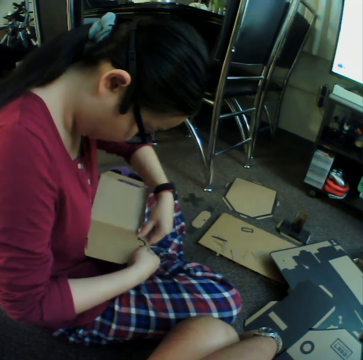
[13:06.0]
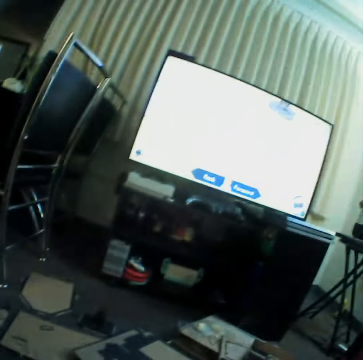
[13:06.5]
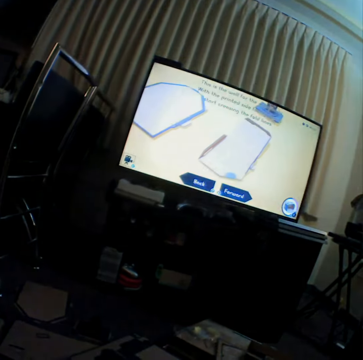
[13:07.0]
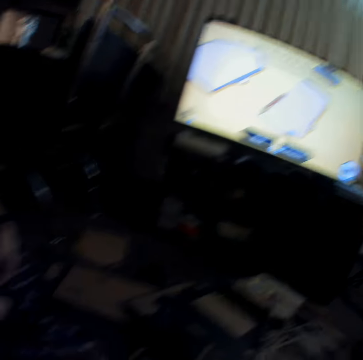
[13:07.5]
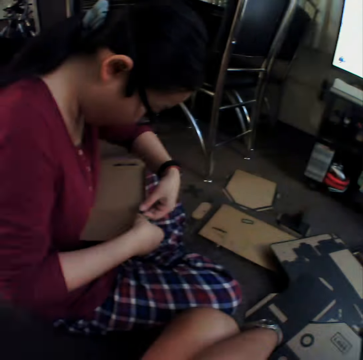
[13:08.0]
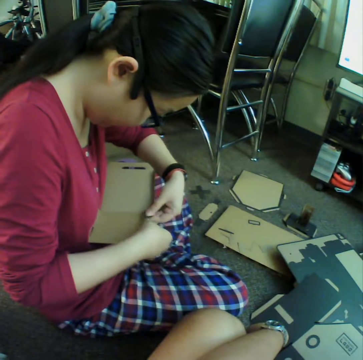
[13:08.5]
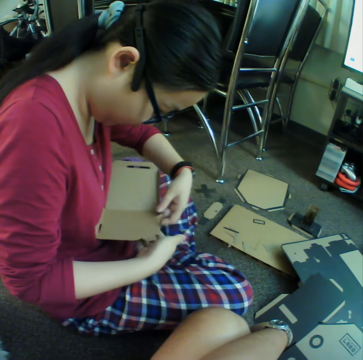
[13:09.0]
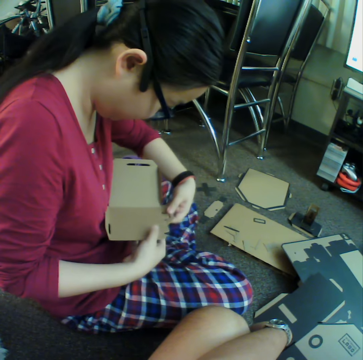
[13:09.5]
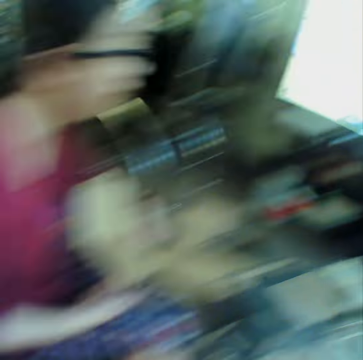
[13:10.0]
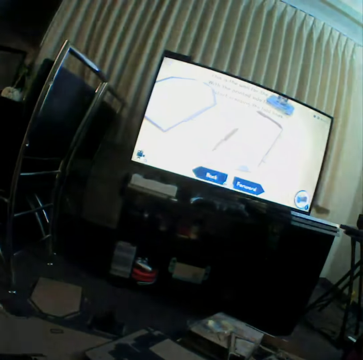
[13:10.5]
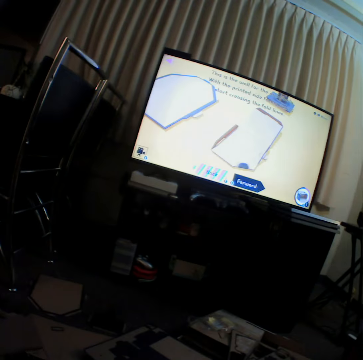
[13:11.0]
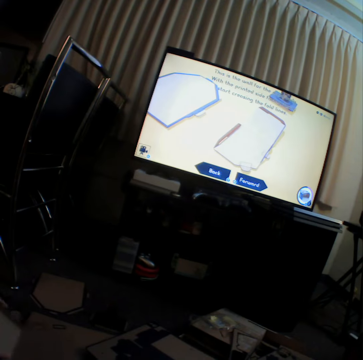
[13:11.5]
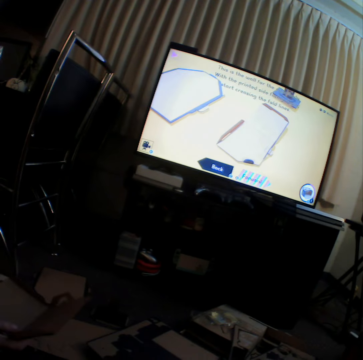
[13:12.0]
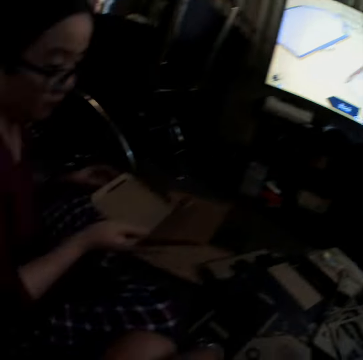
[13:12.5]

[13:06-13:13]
The camera wearer looks at the television.

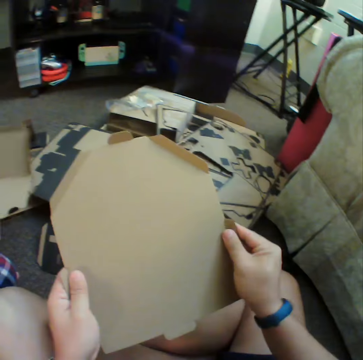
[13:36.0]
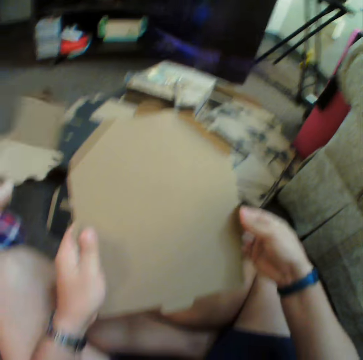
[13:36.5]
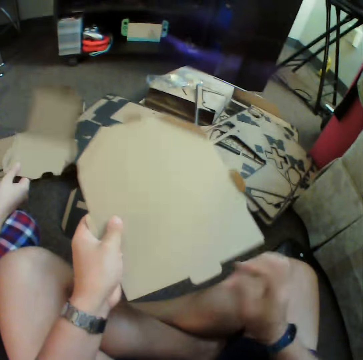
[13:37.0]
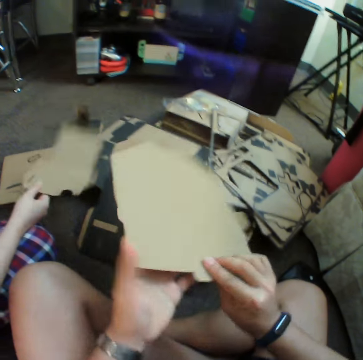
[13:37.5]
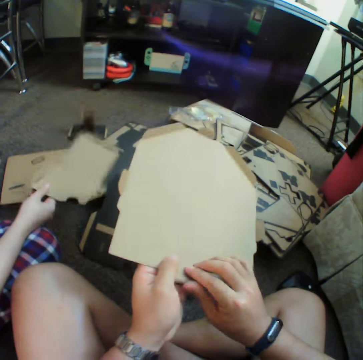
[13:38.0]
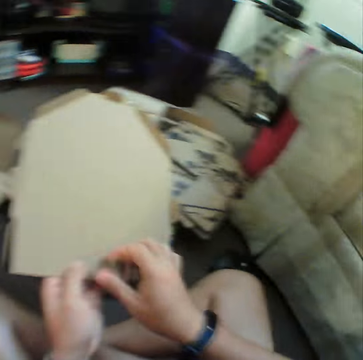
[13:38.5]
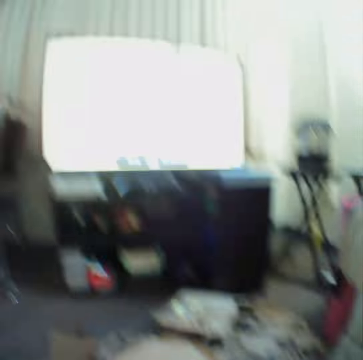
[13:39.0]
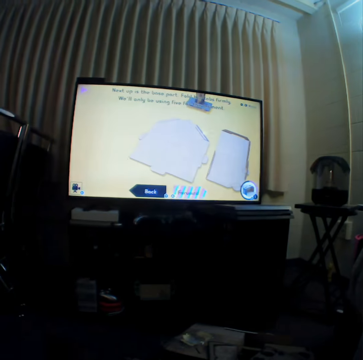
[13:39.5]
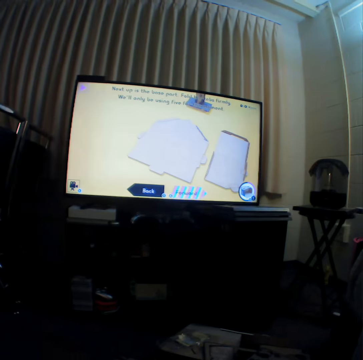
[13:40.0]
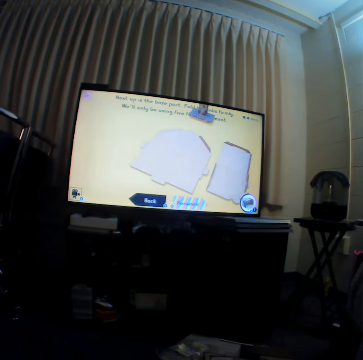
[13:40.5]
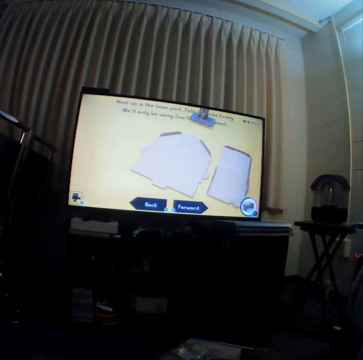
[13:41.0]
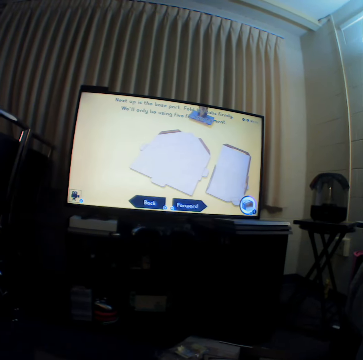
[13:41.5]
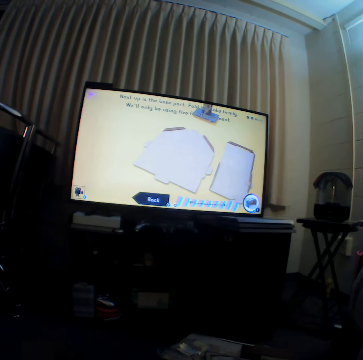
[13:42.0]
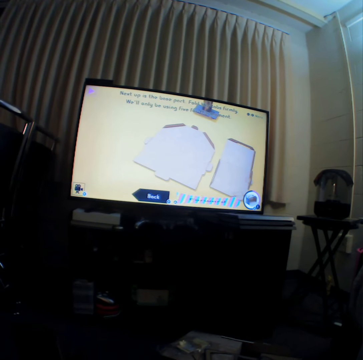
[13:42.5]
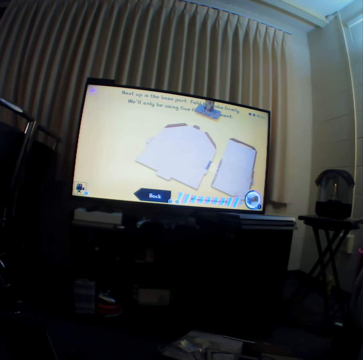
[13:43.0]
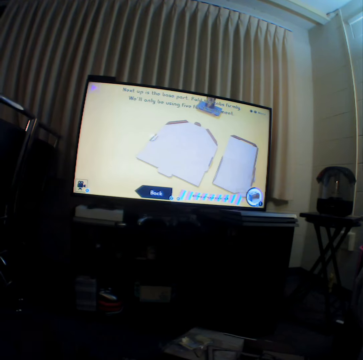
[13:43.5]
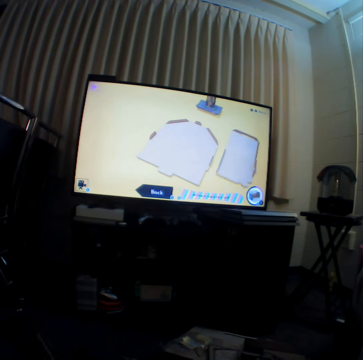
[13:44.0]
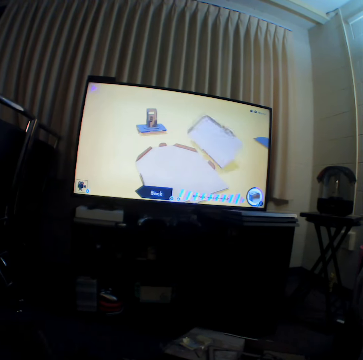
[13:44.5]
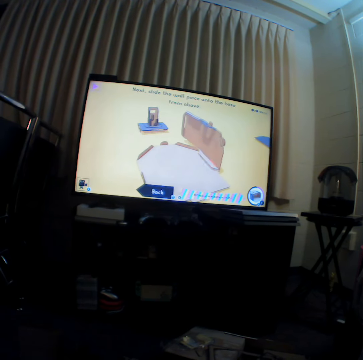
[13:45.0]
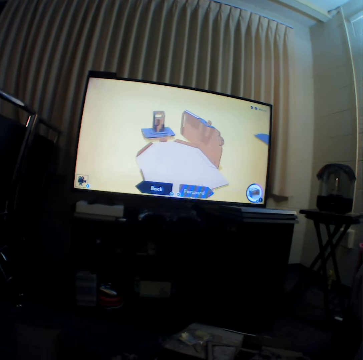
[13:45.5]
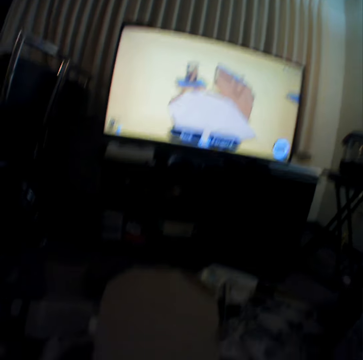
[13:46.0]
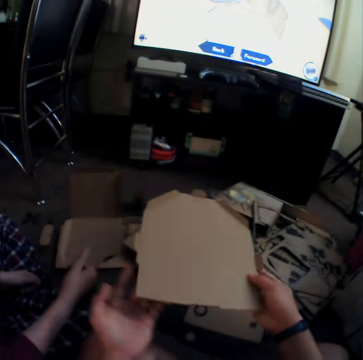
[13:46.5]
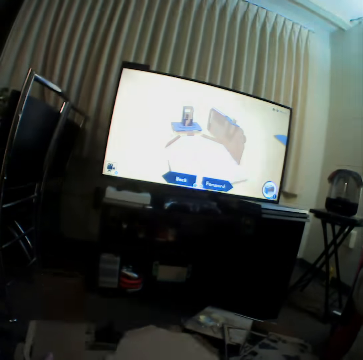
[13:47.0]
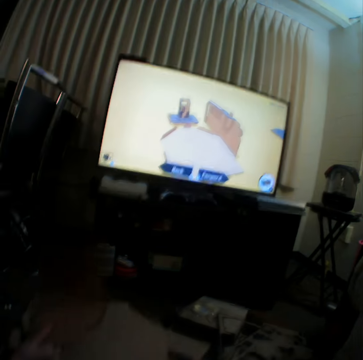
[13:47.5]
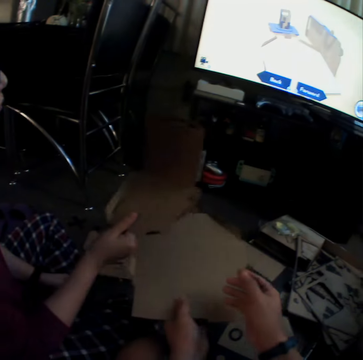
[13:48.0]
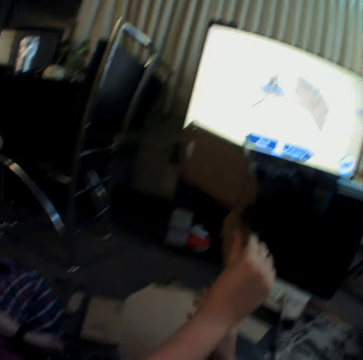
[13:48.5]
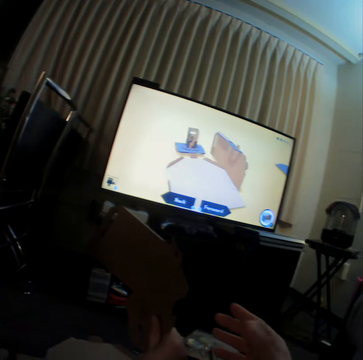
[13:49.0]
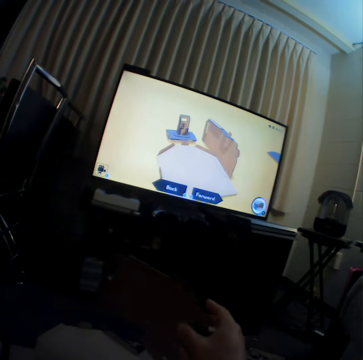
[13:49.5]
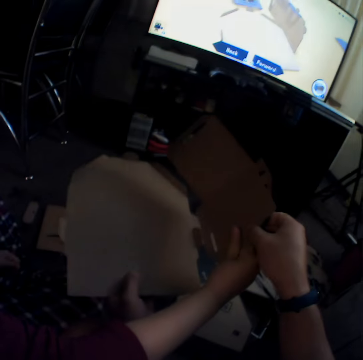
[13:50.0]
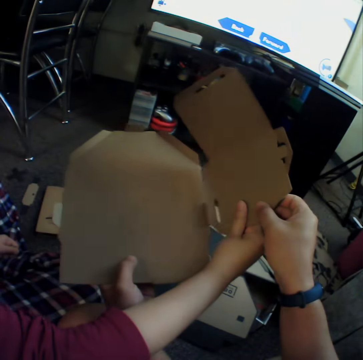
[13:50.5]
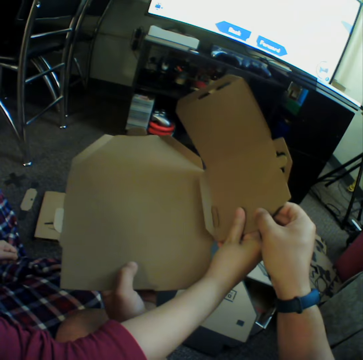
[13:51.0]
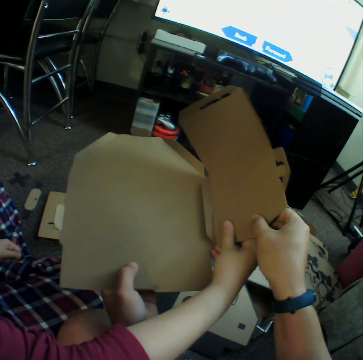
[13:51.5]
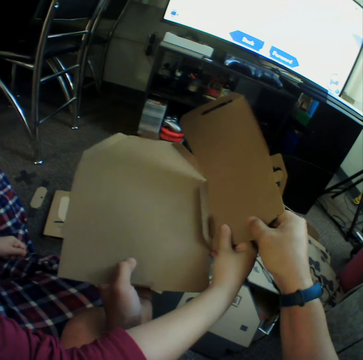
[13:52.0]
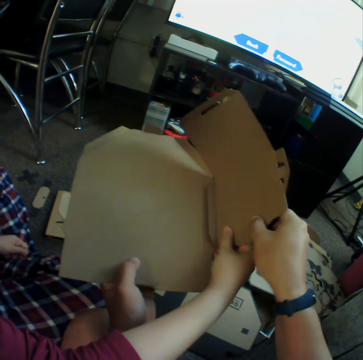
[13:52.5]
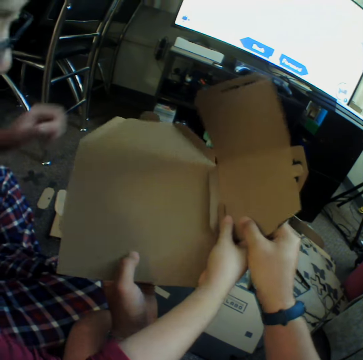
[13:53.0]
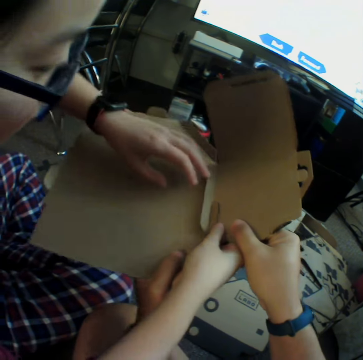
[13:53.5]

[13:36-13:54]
A woman shakes craft material. The camera wearer curves craft material. They move a hand. They look at the television. They watch the television again. They move a hand. The woman moves a hand. The woman pieces together pieces of box. The camera wearer joins craft materials.

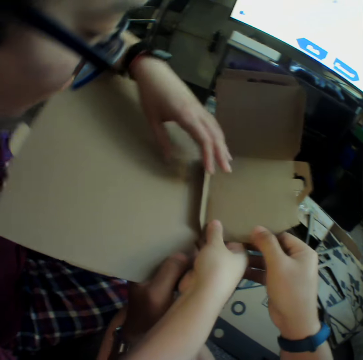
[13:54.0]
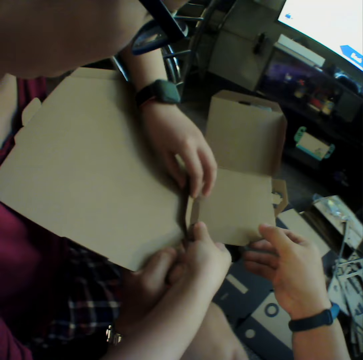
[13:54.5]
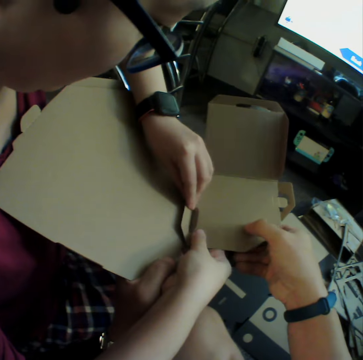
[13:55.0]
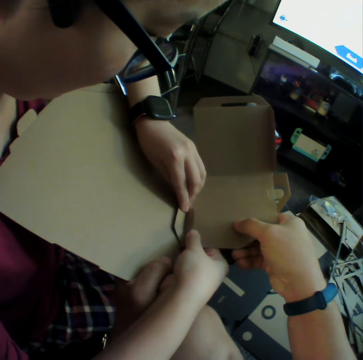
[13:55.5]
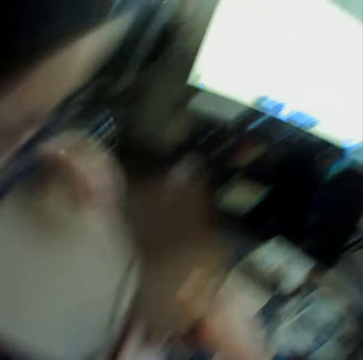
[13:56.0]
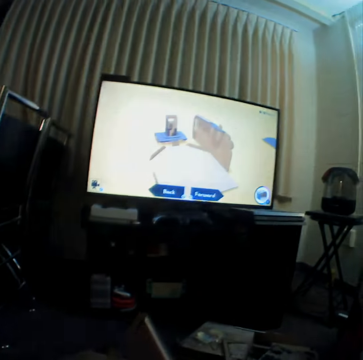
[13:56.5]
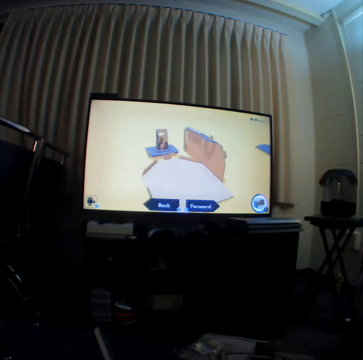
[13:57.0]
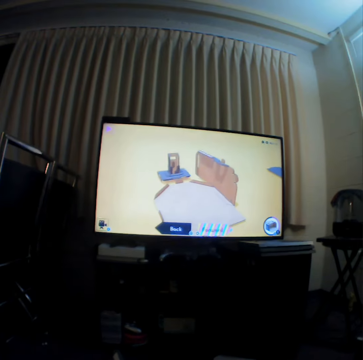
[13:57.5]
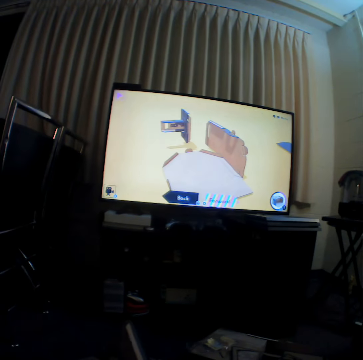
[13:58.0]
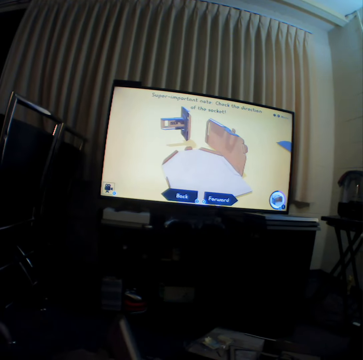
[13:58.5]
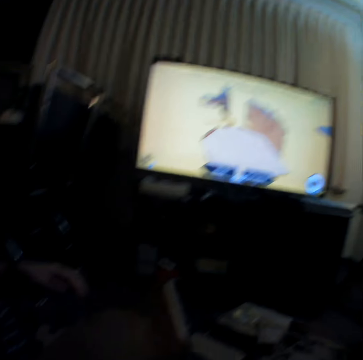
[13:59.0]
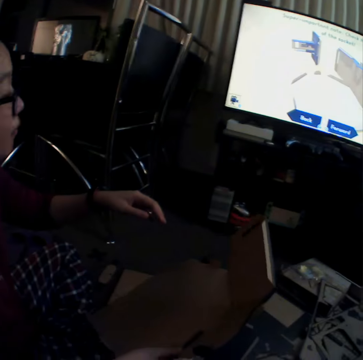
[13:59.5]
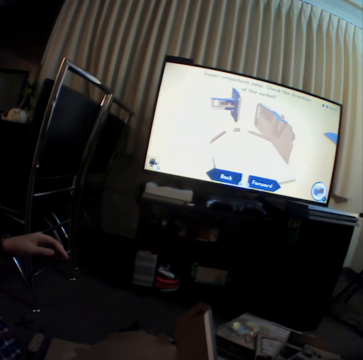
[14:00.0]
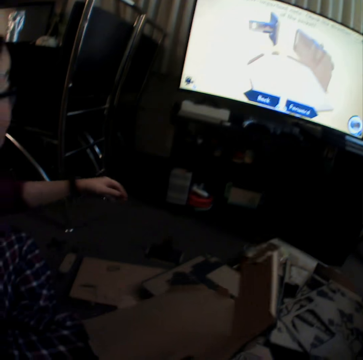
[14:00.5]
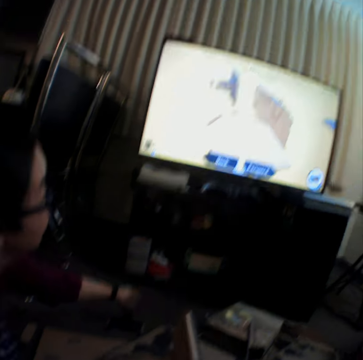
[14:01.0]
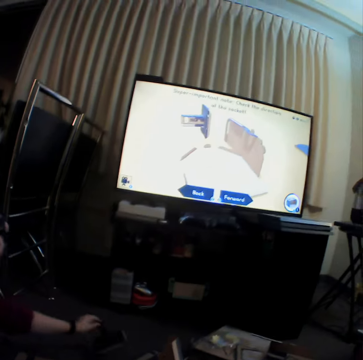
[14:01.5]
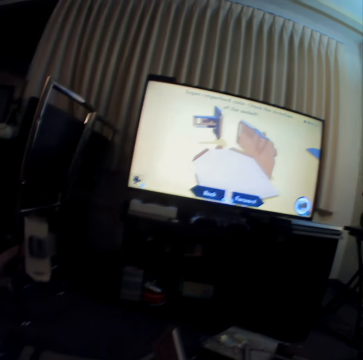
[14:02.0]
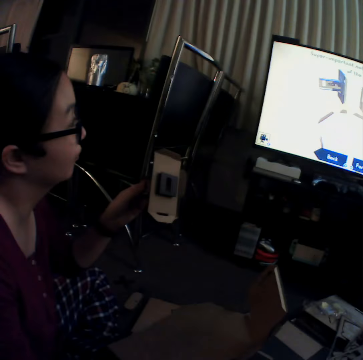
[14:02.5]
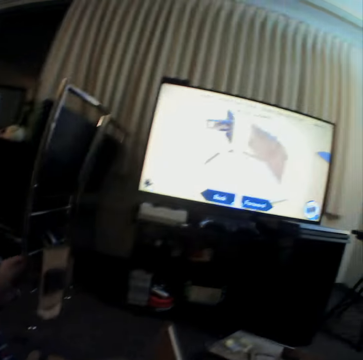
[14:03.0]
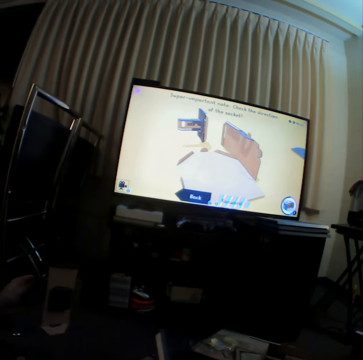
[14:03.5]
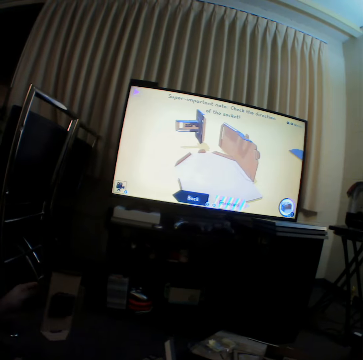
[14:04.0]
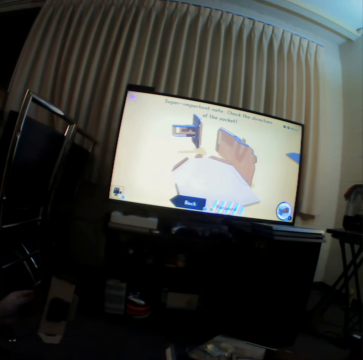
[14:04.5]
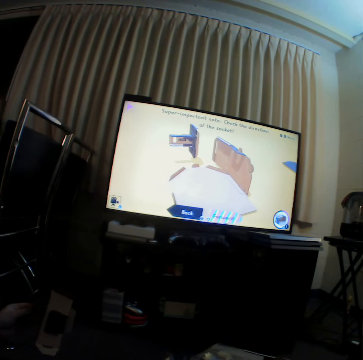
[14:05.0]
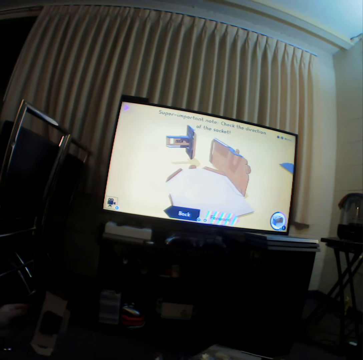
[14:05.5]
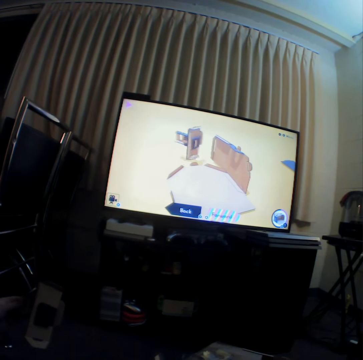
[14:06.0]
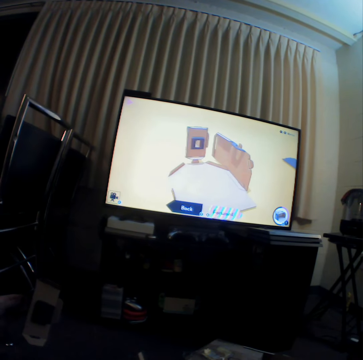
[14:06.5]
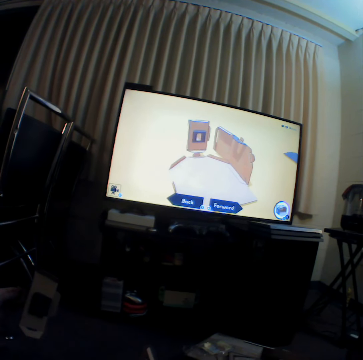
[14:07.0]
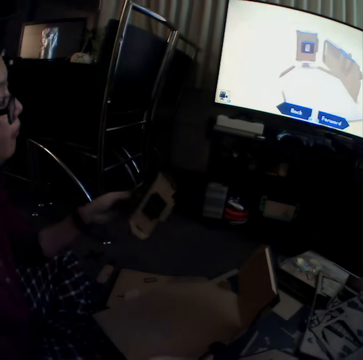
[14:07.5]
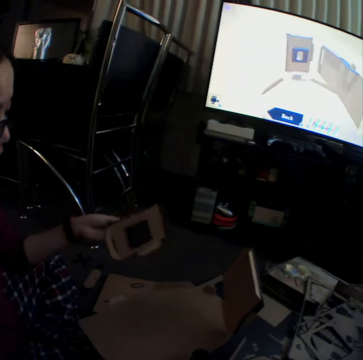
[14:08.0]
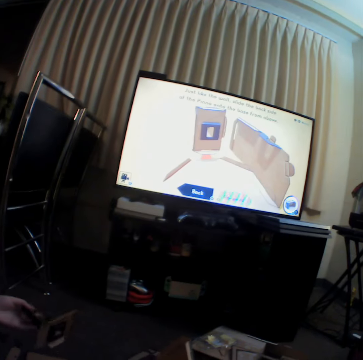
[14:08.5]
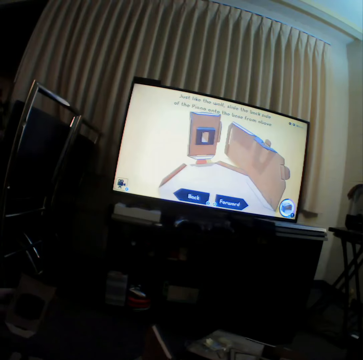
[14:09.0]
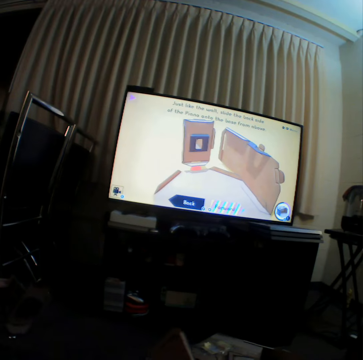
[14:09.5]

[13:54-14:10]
A woman holds craft materials with hands. The camera wearer looks at the television. The woman picks up craft material on the floor. The camera wearer watches the television.
